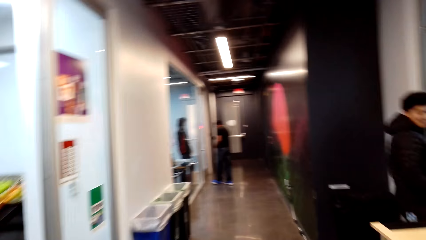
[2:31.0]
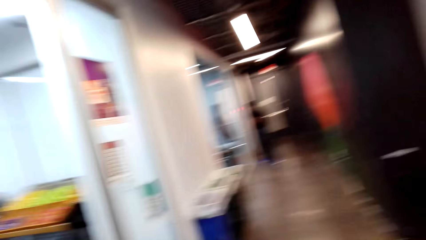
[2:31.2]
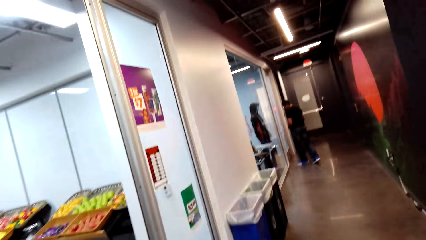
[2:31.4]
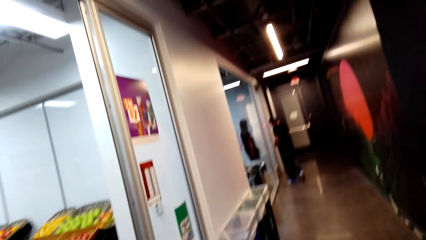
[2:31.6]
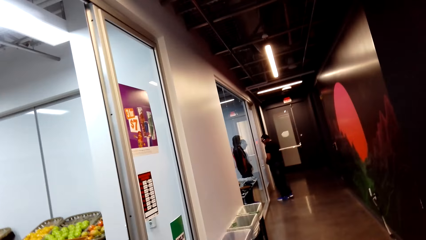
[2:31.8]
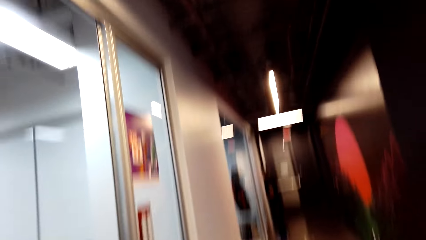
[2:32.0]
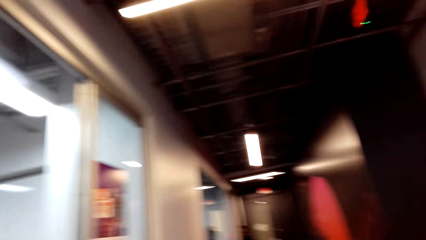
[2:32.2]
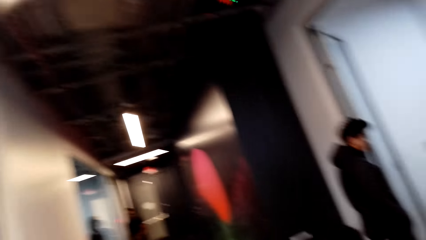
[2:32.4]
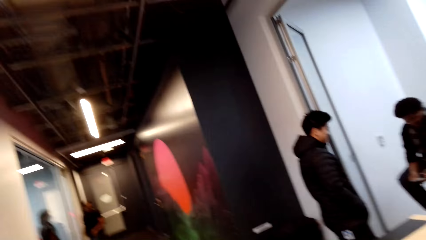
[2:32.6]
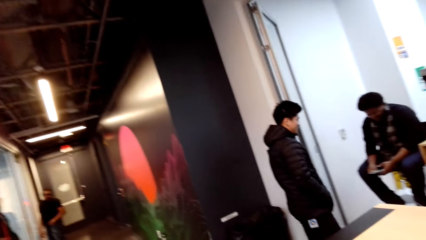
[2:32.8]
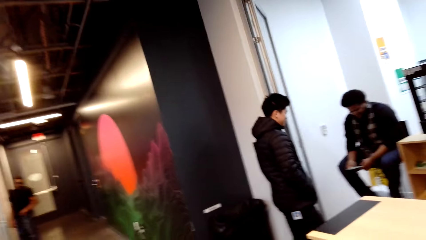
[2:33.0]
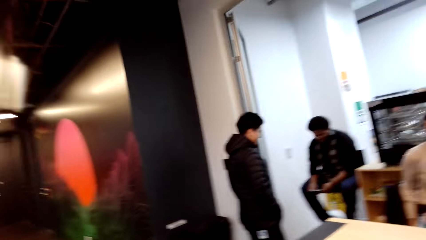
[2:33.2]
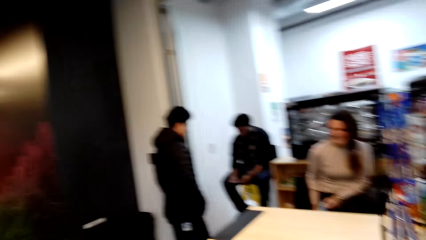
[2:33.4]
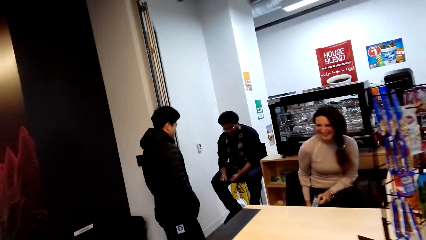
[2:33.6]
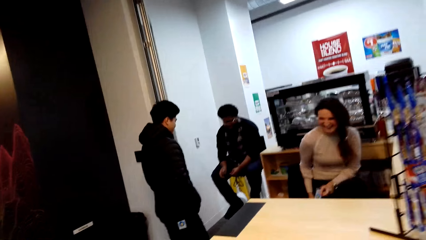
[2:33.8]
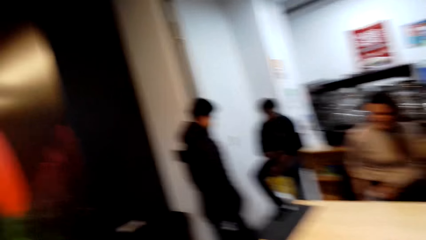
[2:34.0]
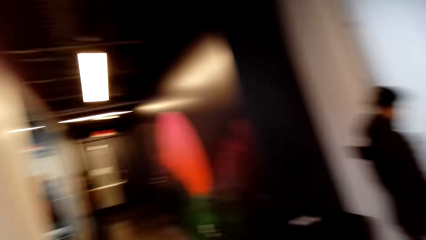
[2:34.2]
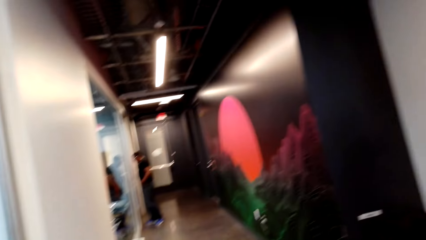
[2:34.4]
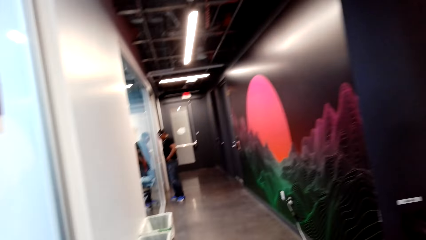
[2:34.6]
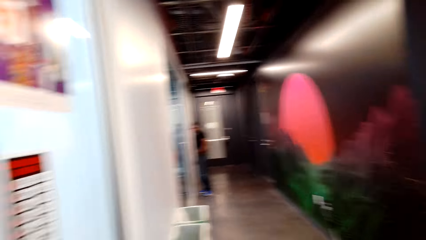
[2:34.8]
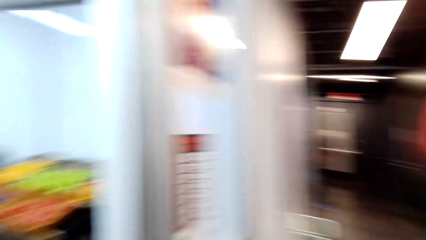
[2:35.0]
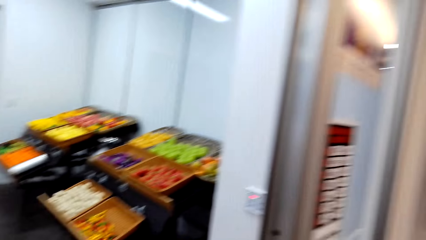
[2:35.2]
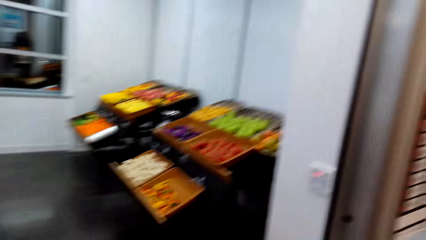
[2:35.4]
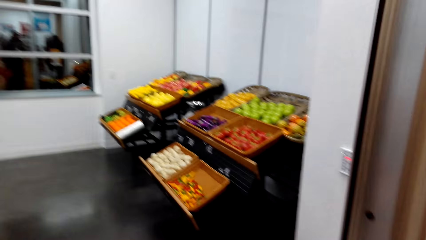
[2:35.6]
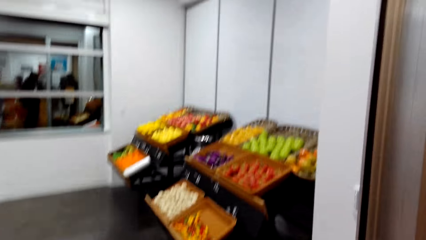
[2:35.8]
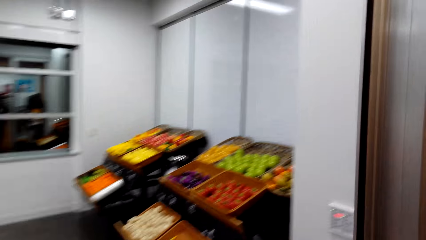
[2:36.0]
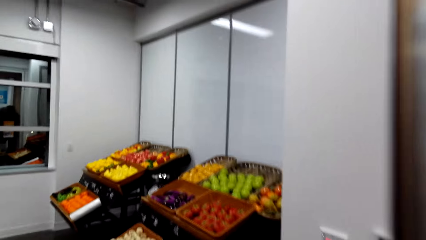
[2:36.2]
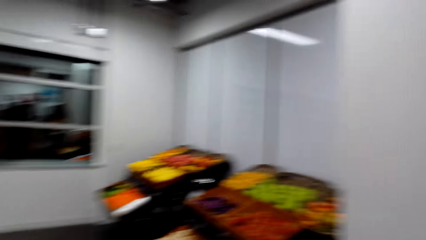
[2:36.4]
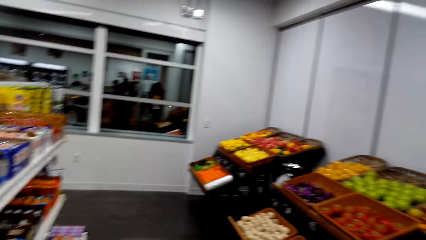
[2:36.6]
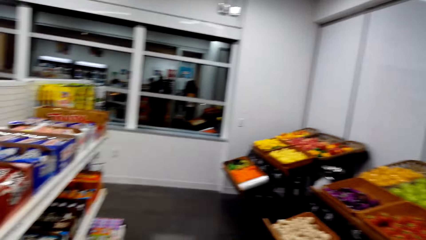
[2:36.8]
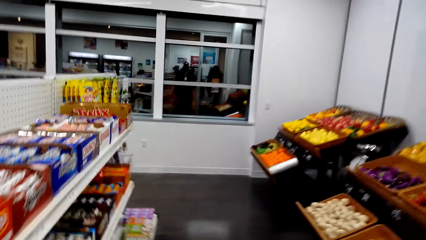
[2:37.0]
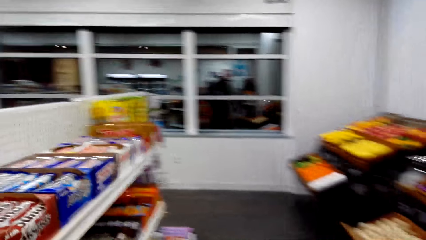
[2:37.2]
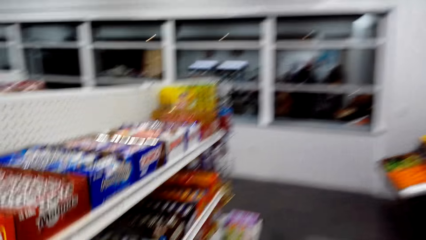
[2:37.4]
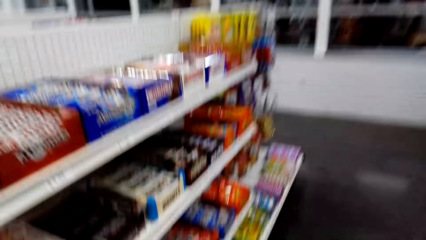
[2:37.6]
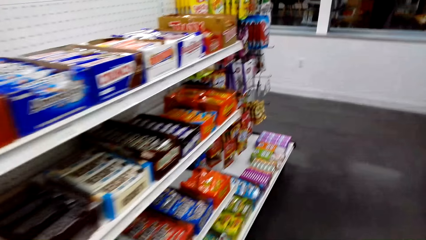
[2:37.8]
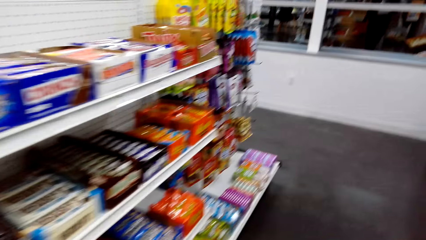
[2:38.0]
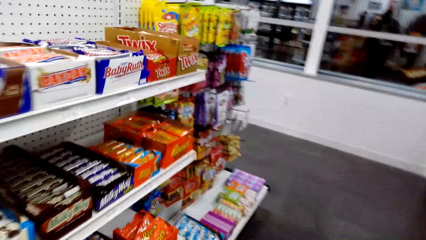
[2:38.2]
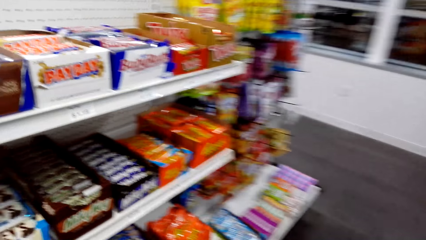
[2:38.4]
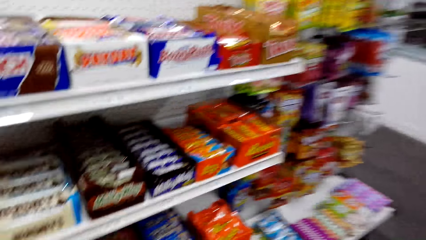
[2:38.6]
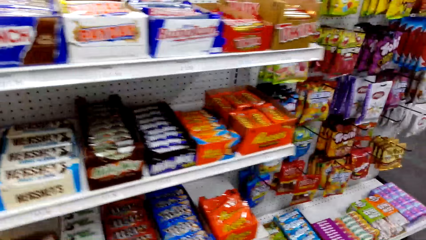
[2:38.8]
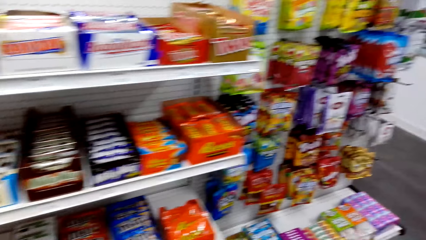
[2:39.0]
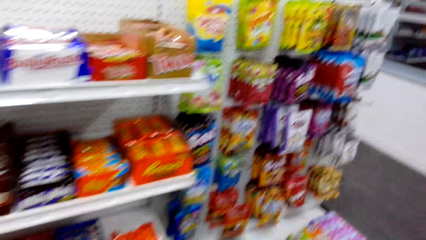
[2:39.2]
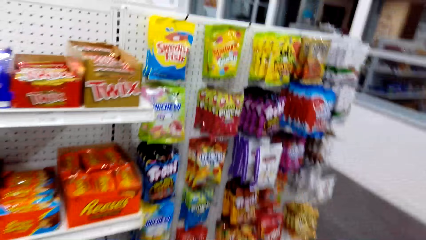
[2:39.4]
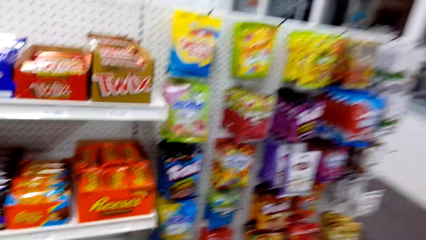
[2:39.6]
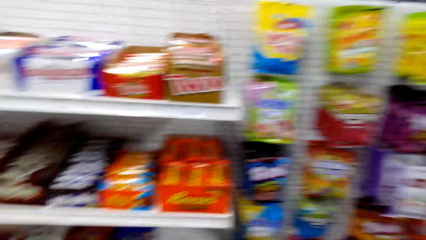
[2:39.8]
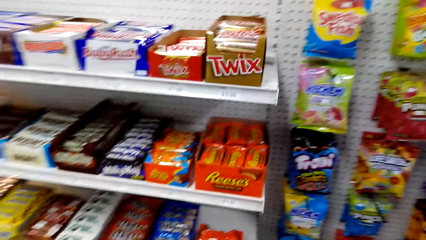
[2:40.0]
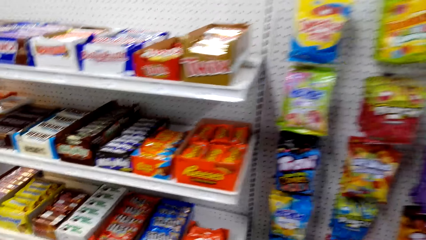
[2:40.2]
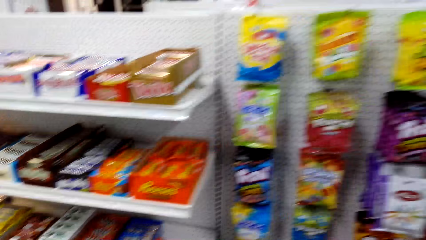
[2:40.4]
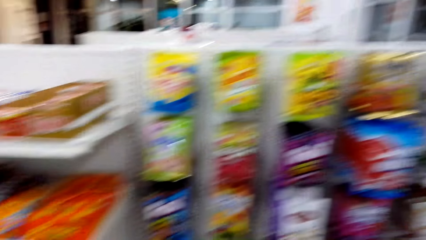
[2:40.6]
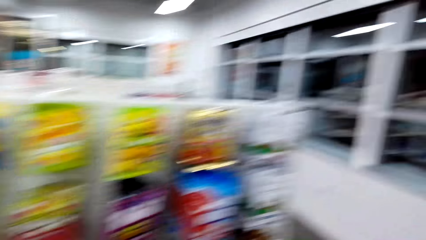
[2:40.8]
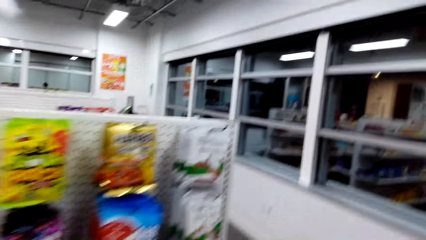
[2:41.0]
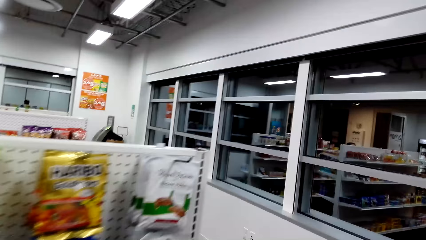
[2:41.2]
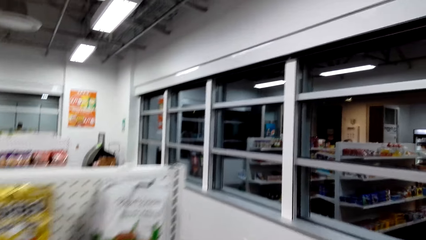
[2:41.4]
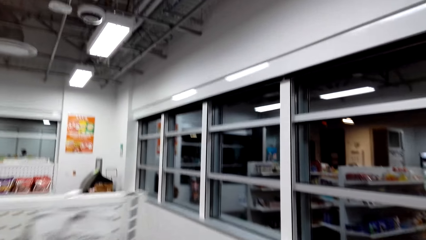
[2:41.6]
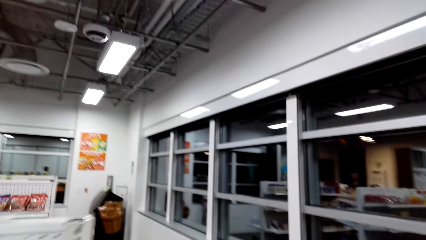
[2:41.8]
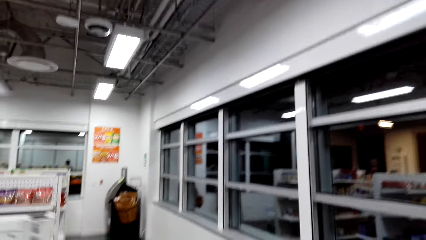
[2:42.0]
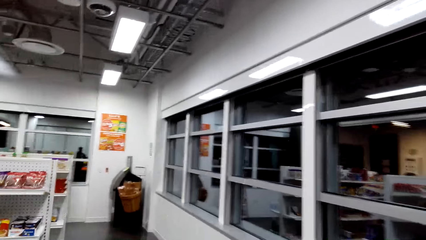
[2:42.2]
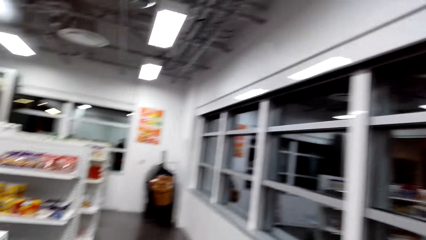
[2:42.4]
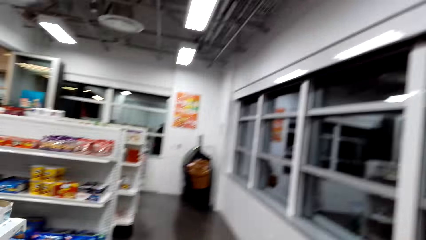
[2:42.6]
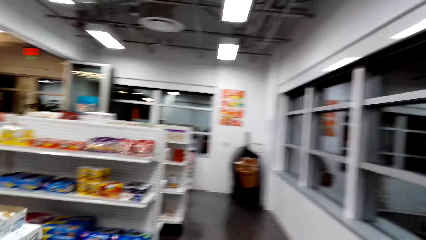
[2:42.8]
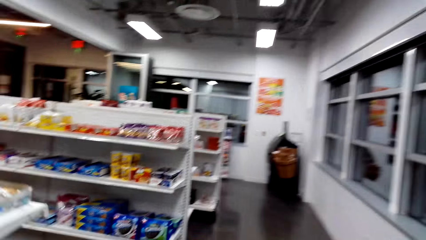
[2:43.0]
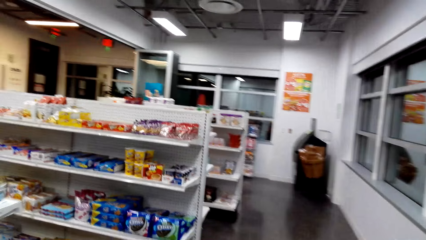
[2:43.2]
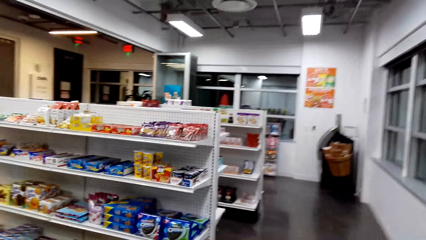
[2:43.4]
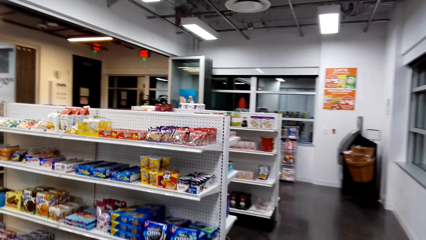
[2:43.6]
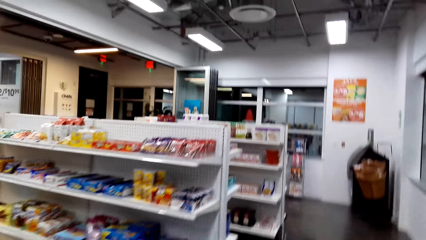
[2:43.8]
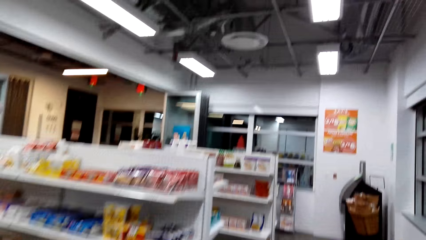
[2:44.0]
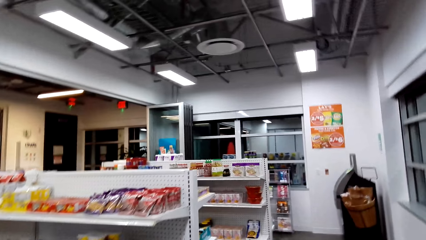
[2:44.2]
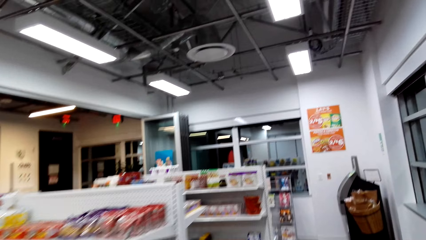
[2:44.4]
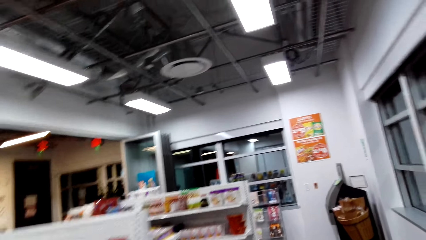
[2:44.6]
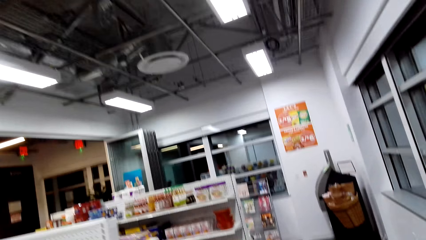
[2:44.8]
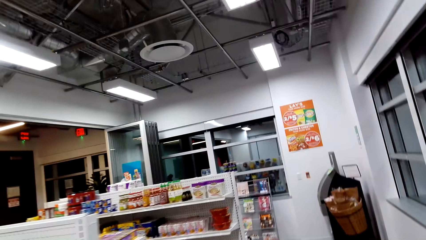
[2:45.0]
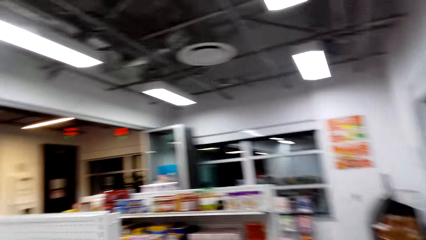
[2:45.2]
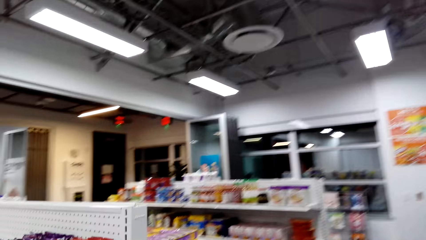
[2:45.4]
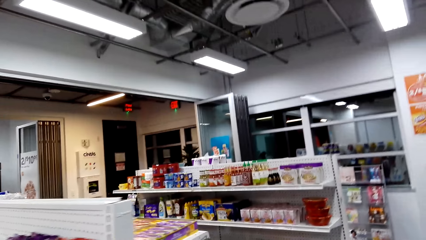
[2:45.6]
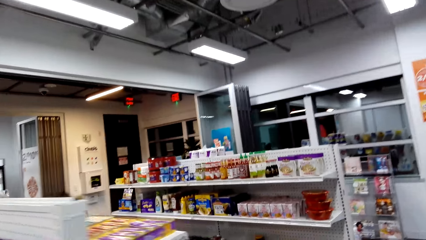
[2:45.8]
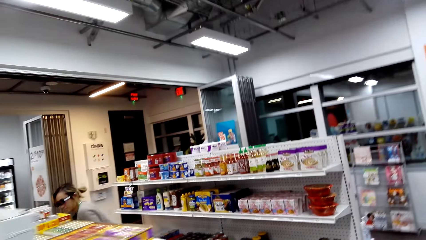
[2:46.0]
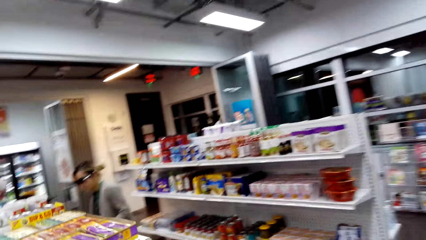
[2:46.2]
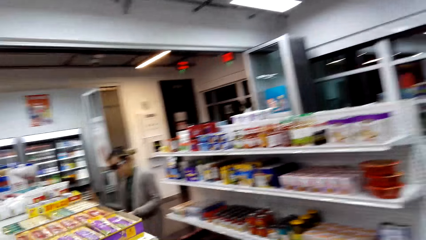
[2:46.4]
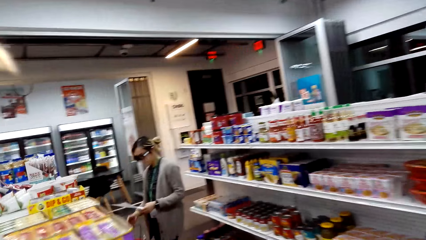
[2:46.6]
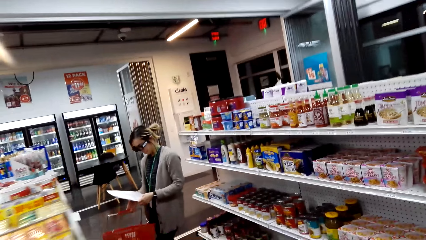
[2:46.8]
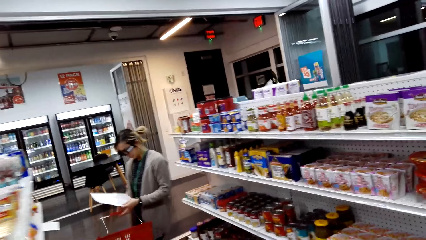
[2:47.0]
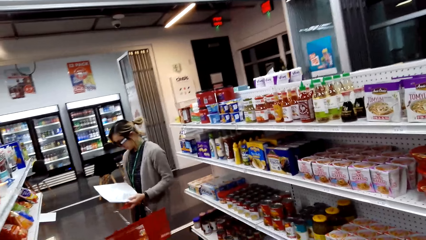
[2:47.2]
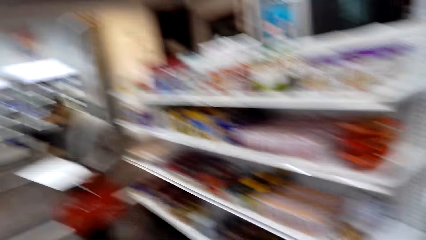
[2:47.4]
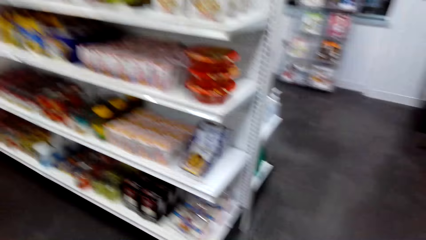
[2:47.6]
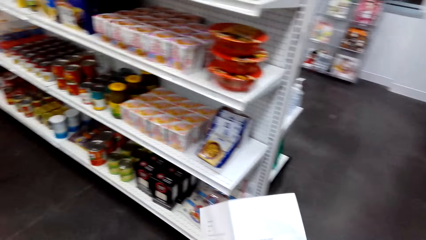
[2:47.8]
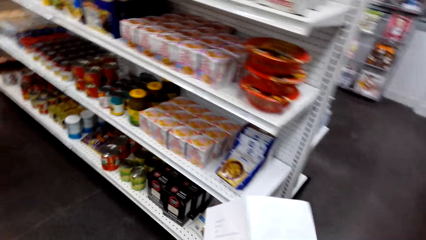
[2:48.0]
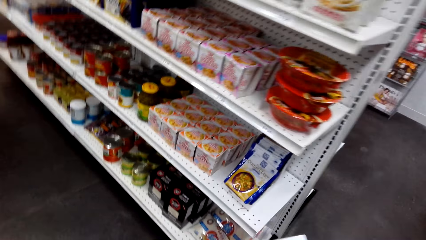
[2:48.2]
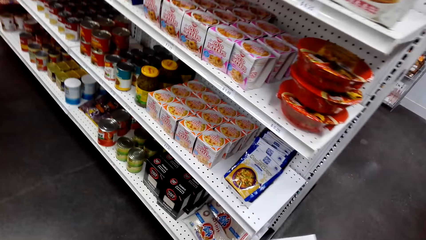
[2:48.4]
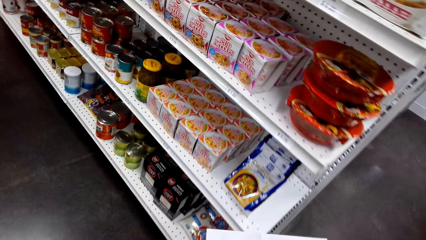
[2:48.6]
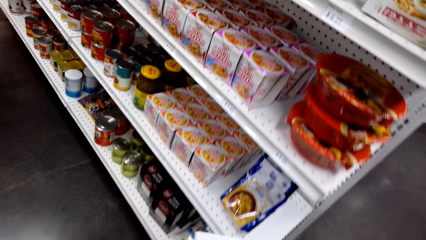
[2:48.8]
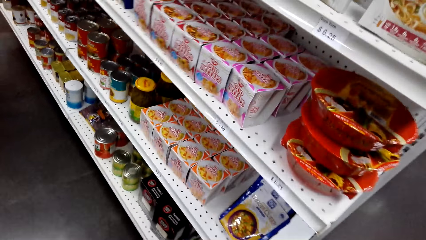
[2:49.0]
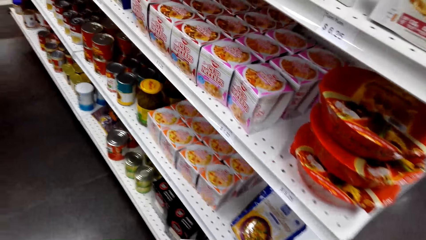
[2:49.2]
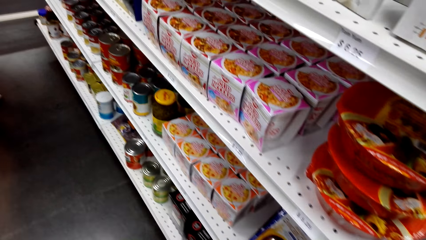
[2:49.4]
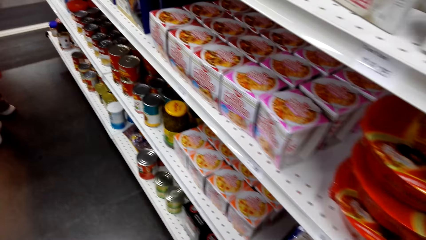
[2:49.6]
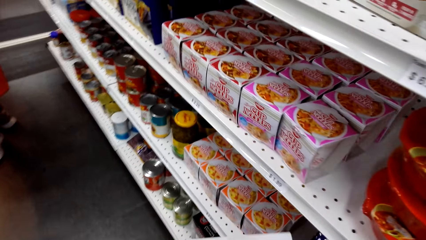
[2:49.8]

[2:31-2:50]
The camera wearer walks. A person checks the shopping list.
